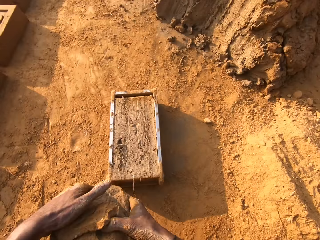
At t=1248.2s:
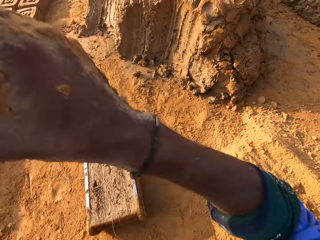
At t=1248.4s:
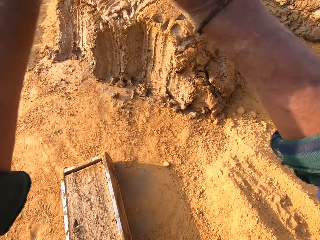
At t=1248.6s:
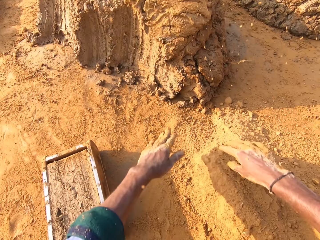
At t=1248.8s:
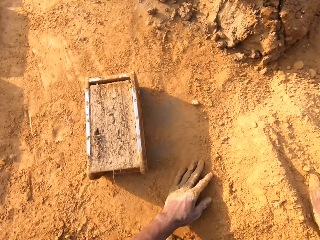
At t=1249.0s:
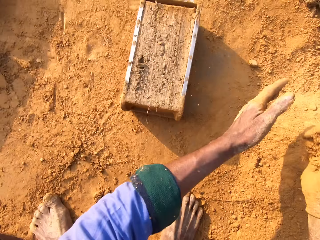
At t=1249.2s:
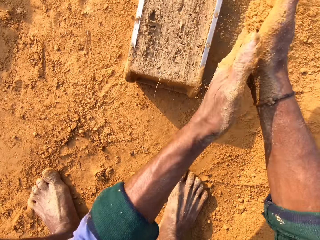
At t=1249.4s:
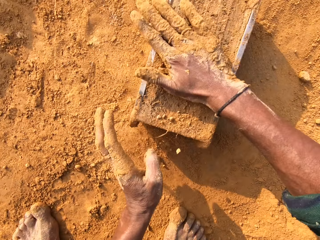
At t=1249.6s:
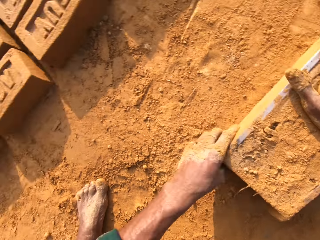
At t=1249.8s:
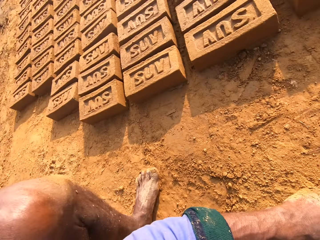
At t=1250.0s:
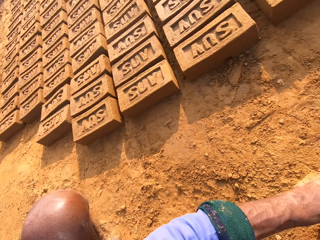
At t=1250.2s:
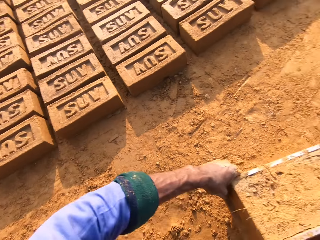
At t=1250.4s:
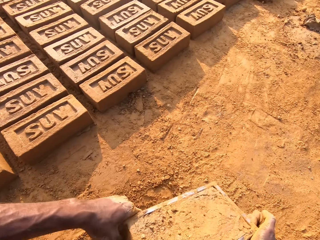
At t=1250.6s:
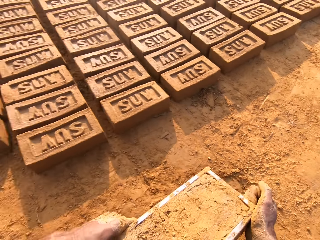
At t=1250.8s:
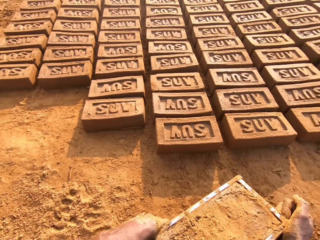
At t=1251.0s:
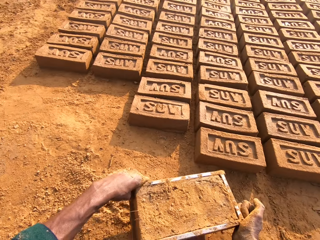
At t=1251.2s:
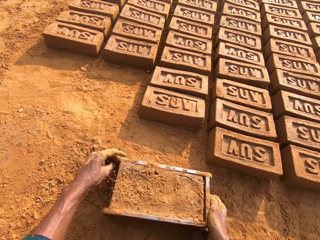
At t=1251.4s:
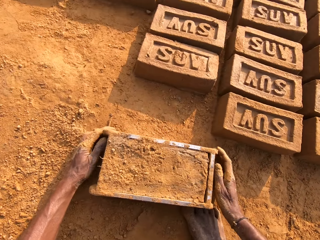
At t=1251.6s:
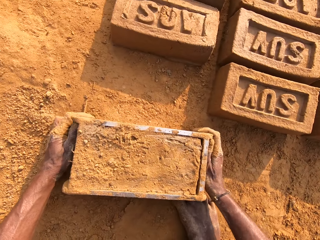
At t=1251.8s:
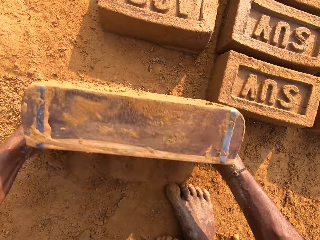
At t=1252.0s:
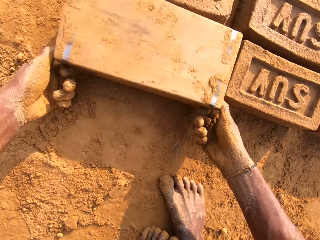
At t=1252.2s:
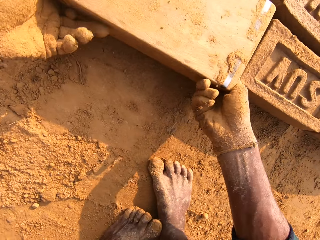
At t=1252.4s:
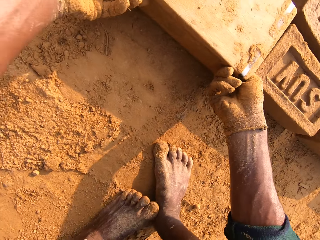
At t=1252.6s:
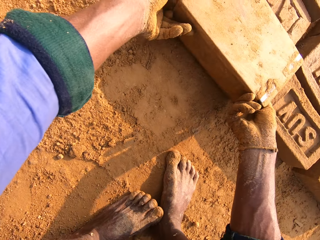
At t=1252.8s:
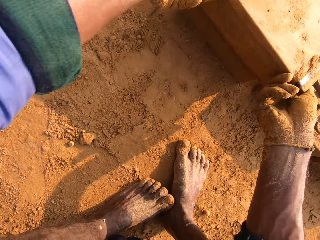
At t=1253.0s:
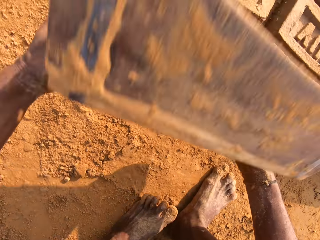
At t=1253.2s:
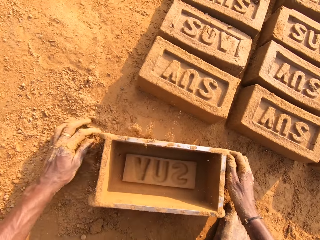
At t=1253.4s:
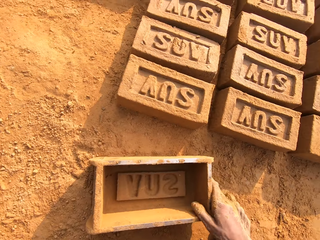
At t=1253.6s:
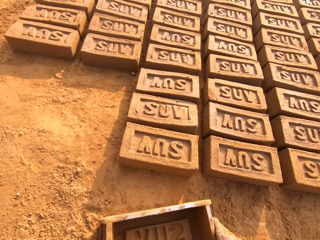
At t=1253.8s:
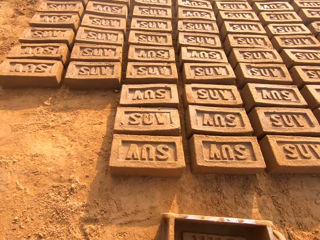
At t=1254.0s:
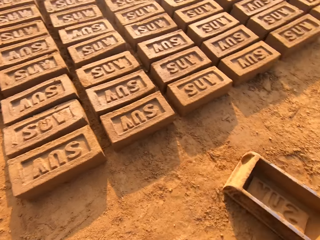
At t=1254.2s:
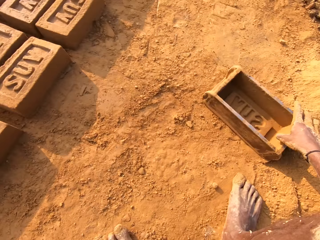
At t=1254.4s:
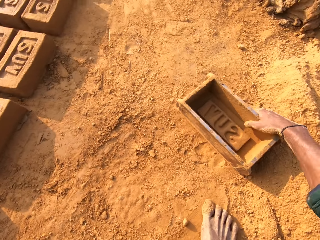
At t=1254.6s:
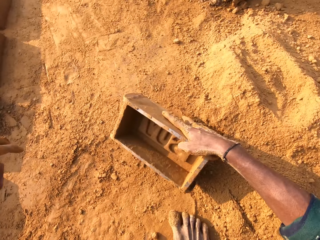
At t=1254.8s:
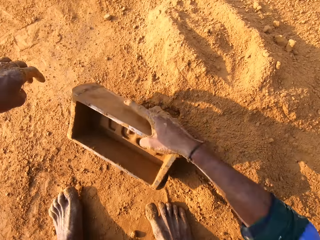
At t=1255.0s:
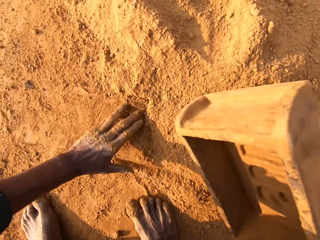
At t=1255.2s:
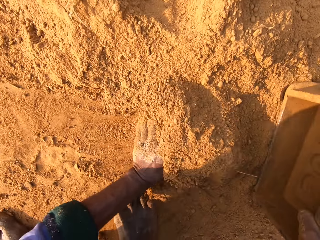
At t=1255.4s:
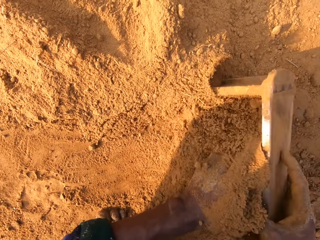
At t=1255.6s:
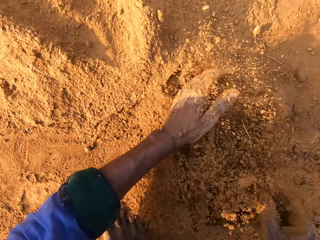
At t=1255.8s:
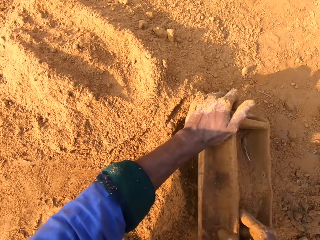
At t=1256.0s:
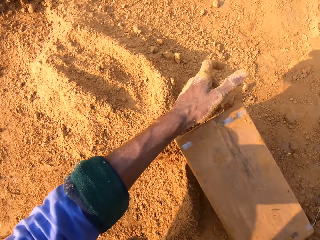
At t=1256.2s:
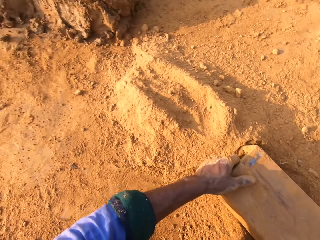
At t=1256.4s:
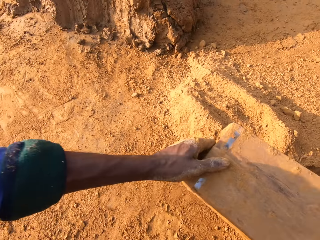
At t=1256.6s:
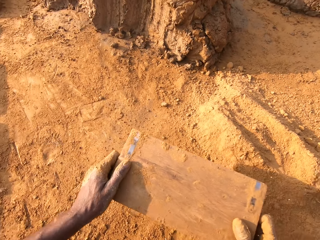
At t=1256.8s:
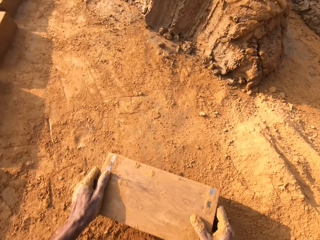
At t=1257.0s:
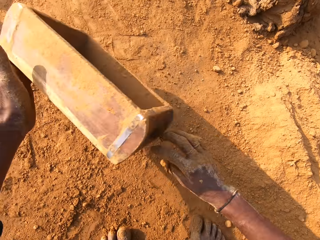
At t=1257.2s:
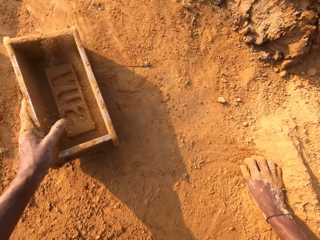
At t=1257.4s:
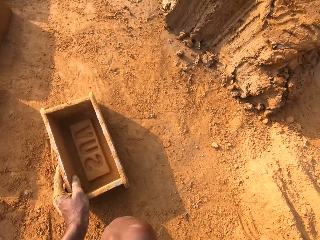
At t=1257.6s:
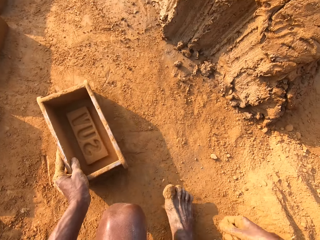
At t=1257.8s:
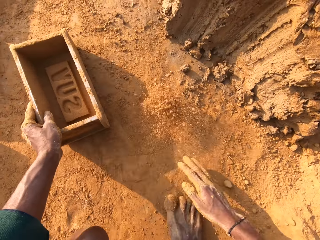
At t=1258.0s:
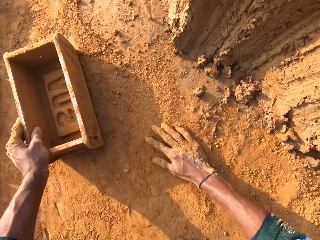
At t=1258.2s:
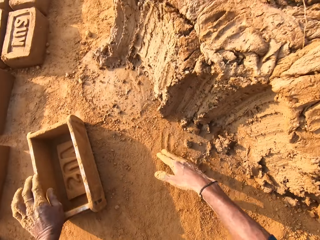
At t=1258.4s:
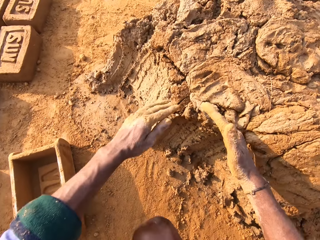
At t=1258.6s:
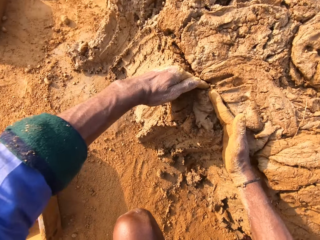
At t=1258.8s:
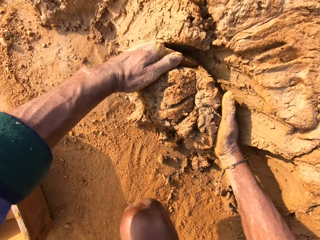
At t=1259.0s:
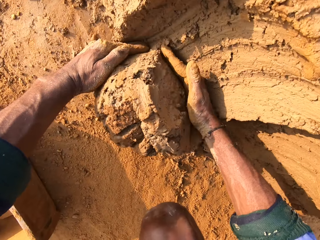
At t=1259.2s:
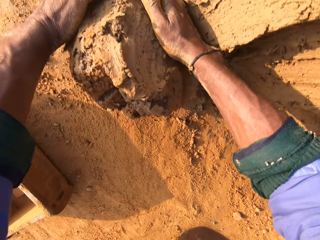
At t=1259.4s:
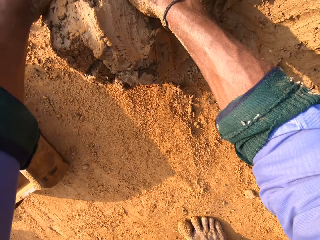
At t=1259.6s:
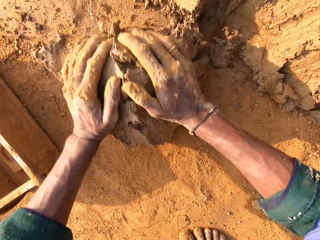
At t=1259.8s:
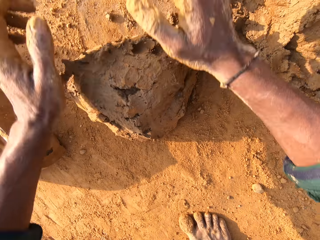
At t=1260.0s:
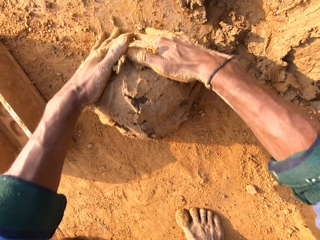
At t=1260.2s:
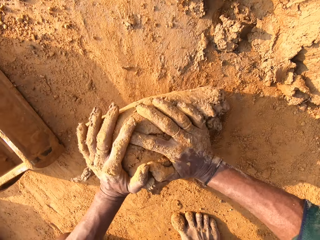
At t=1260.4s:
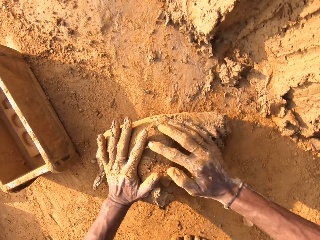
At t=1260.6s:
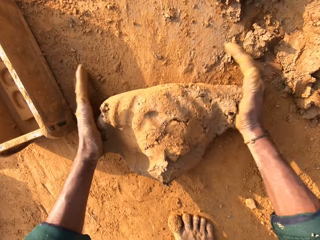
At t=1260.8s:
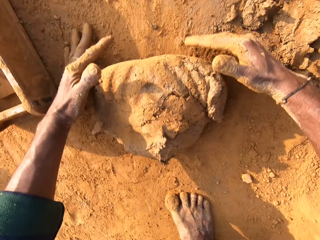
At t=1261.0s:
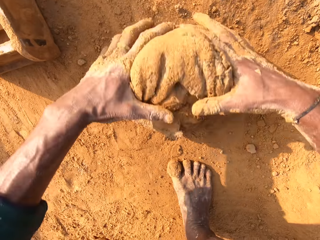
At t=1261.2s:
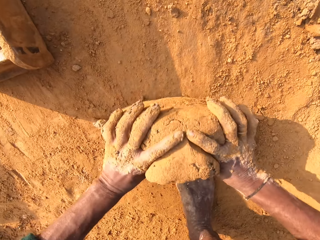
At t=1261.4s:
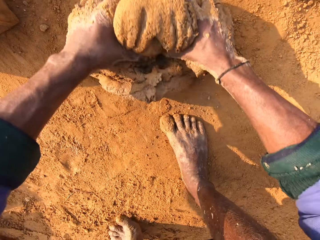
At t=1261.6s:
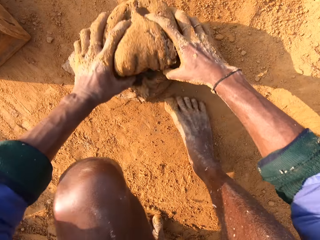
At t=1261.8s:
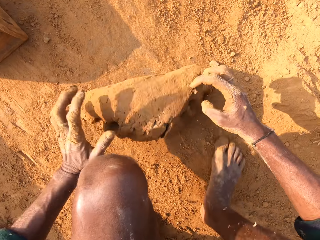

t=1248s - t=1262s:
The camera wearer removes extra molding clay from the brick mold. They throw small clay on big clay. They cover the brick mold with soil. They flip over the clay box on the ground. They remove extra molding clay from the brick mold. They scoop soil in the clay box and pour the soil on the ground. They scoop the molding clay with hands. They mold the clay with hands.

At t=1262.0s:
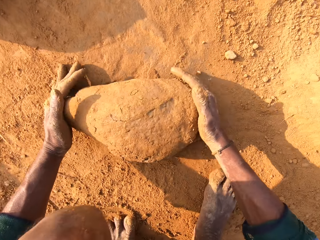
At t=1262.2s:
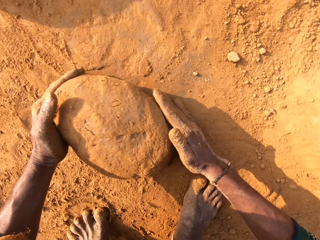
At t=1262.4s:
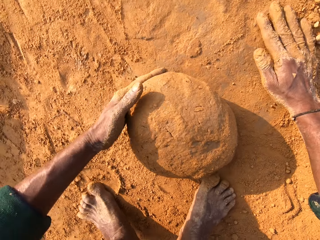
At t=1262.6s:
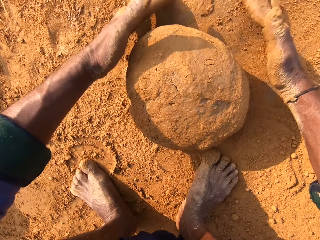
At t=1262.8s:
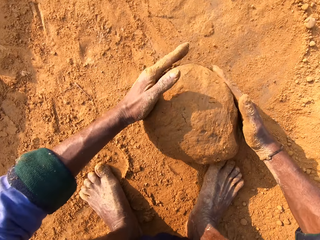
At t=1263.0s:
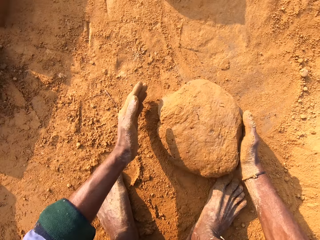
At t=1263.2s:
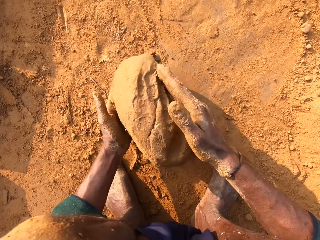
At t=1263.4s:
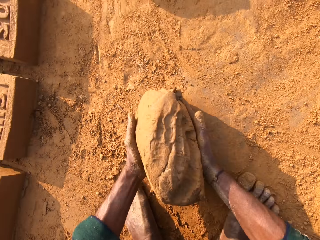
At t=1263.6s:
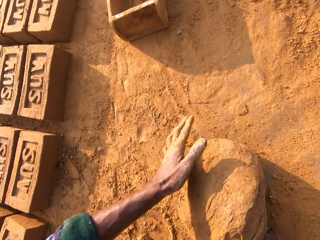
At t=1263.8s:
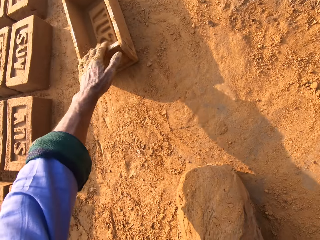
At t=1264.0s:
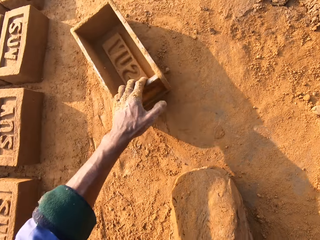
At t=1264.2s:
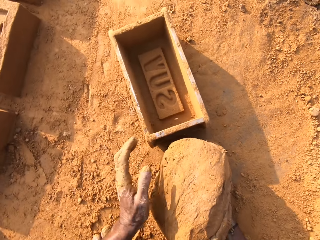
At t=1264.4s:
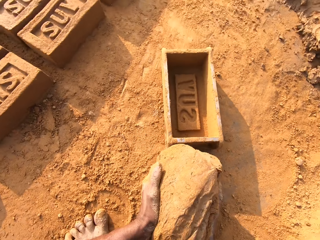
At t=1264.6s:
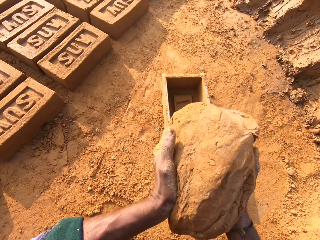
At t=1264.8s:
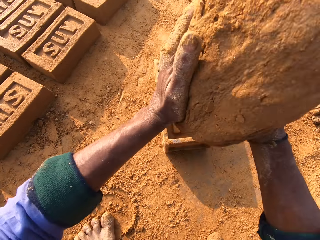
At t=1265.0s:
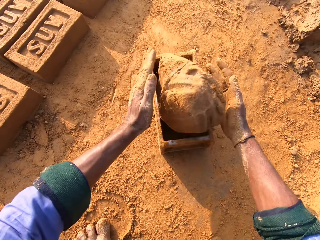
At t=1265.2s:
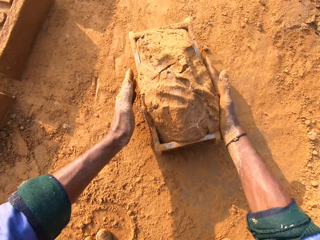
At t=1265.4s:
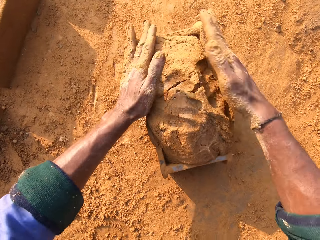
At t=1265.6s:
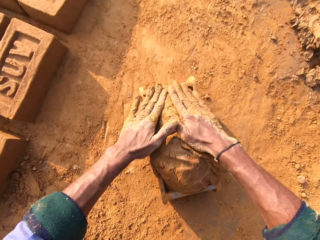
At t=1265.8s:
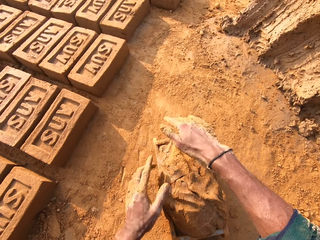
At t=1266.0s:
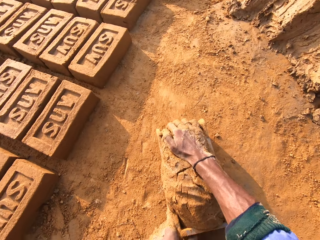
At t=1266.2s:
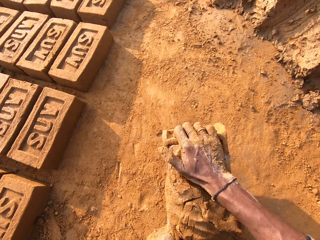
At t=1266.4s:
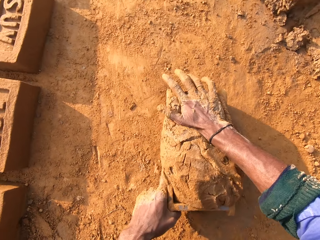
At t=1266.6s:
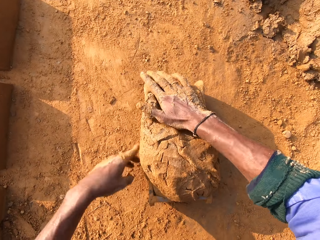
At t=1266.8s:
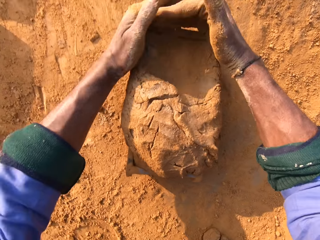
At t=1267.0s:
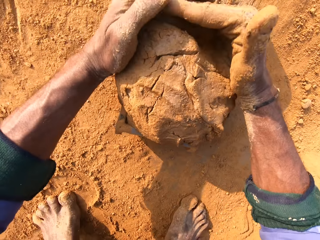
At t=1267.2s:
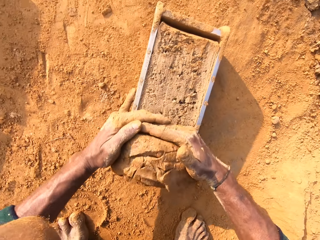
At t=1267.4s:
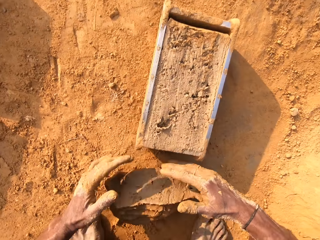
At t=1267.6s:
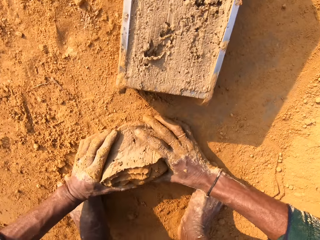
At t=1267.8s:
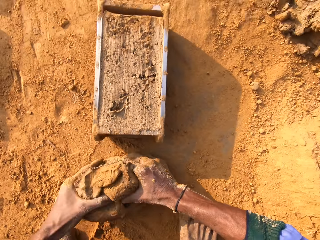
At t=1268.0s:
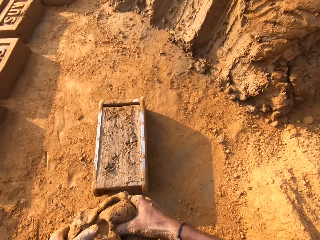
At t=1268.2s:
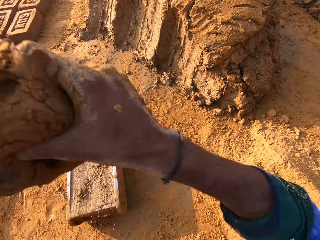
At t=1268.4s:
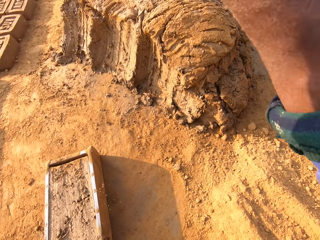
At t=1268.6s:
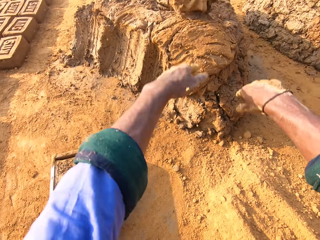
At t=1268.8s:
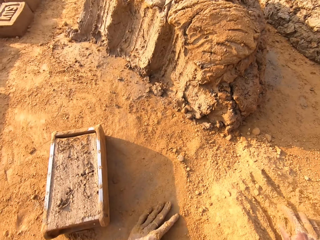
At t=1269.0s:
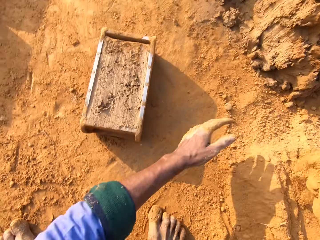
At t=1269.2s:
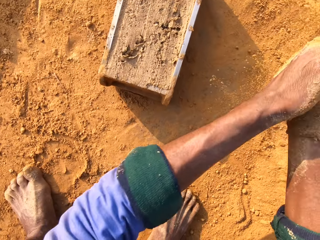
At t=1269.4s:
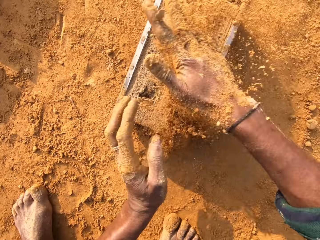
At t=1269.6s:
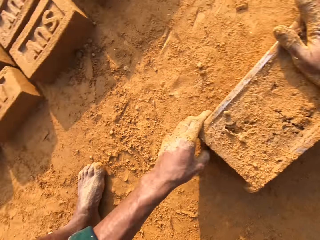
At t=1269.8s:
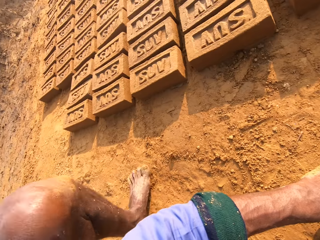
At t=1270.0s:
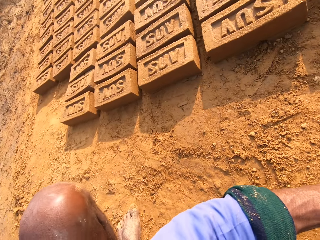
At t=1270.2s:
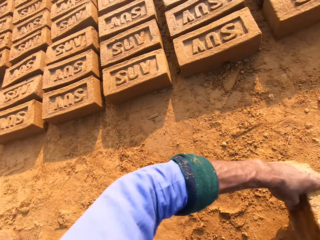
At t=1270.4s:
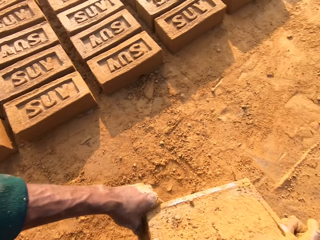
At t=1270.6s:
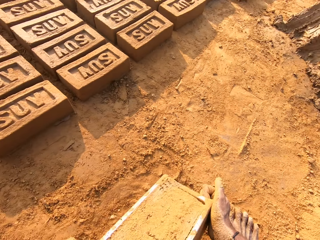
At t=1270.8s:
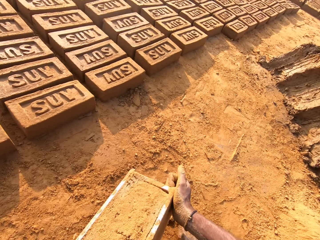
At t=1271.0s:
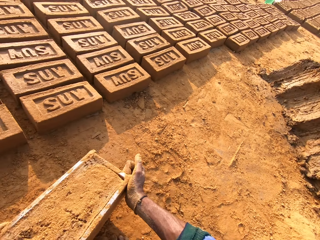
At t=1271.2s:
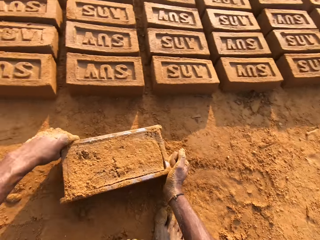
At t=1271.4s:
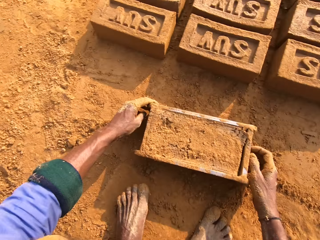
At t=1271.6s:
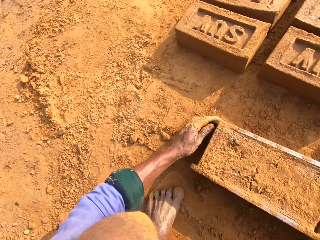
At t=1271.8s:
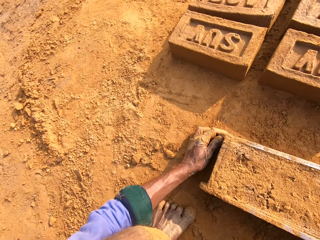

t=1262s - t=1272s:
The camera wearer rolls molding clay on the ground. They move the clay box closer. They throw the molding clay in the clay box. They remove extra molding clay from the brick mold. They throw small clay on big clay. They cover the brick mold with soil.
